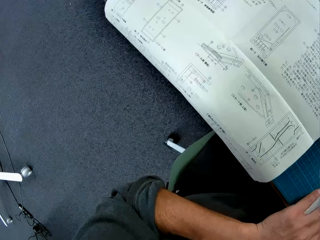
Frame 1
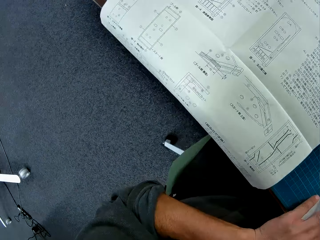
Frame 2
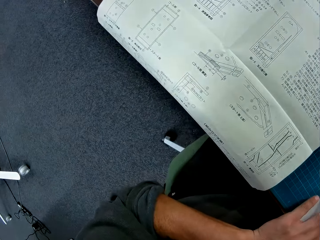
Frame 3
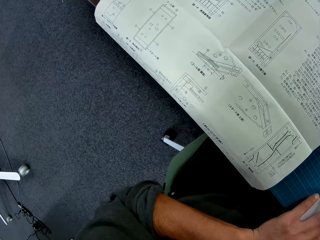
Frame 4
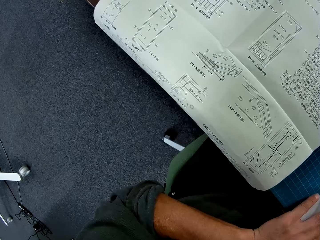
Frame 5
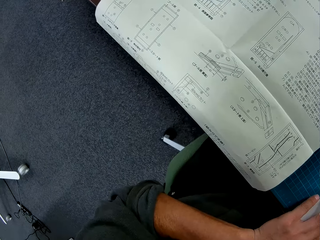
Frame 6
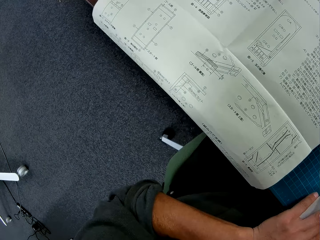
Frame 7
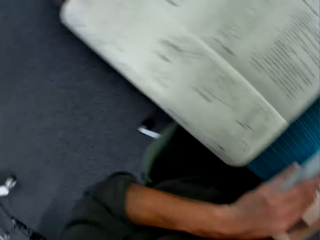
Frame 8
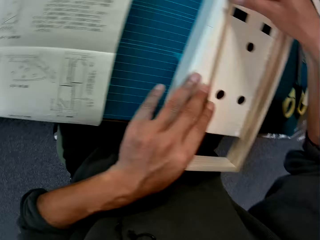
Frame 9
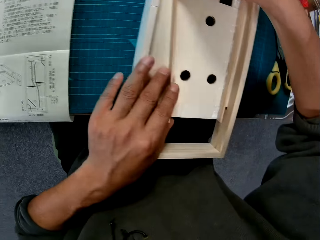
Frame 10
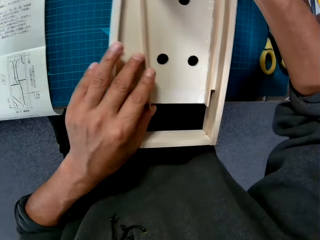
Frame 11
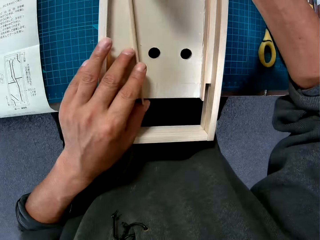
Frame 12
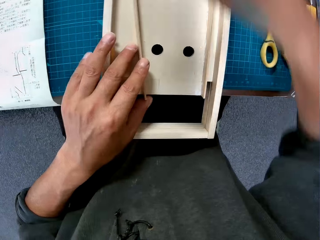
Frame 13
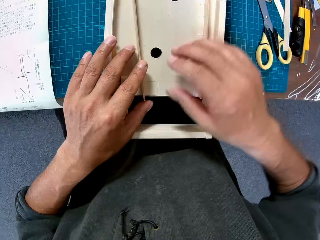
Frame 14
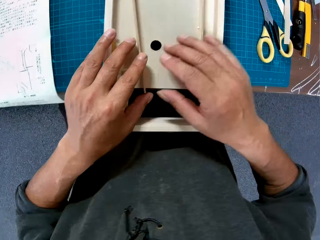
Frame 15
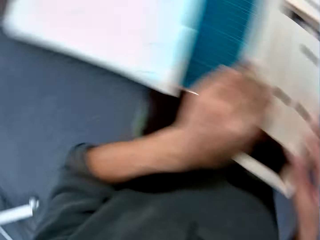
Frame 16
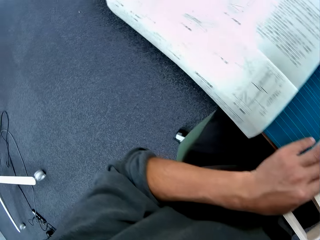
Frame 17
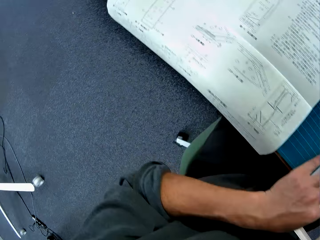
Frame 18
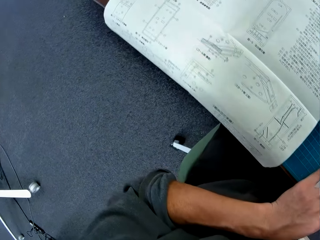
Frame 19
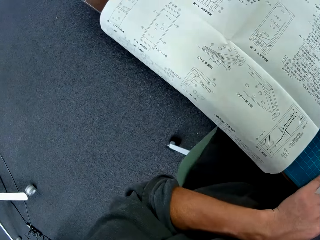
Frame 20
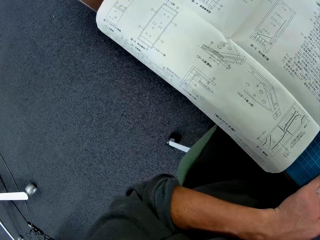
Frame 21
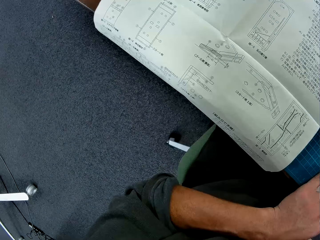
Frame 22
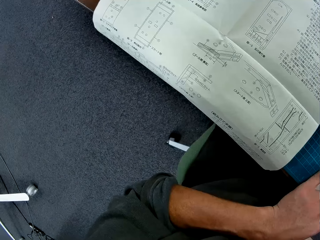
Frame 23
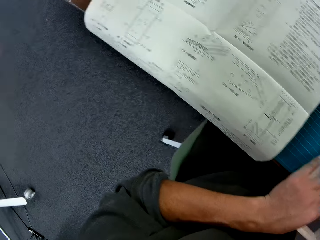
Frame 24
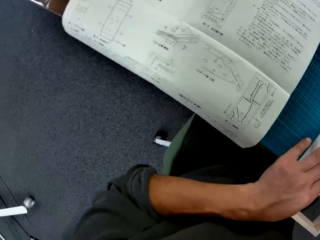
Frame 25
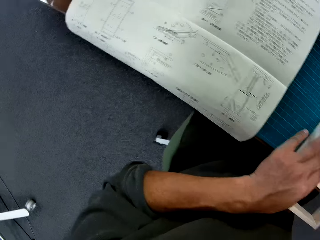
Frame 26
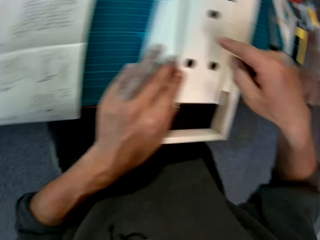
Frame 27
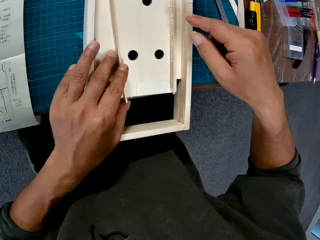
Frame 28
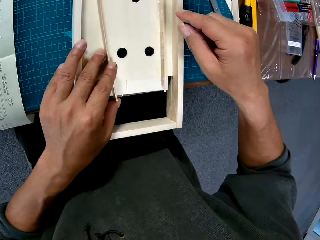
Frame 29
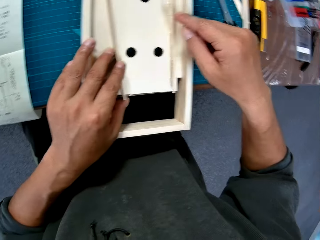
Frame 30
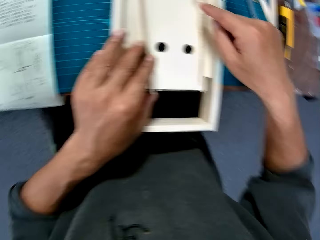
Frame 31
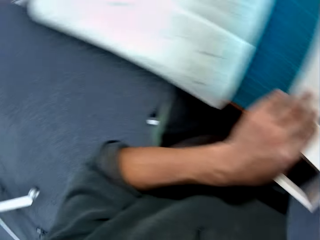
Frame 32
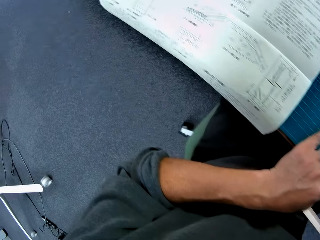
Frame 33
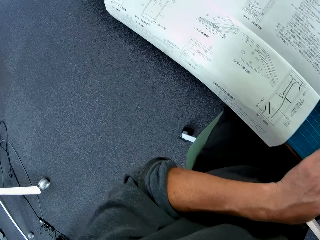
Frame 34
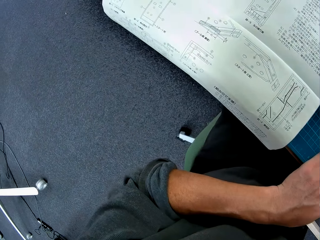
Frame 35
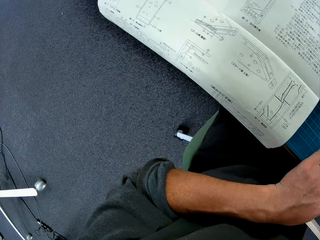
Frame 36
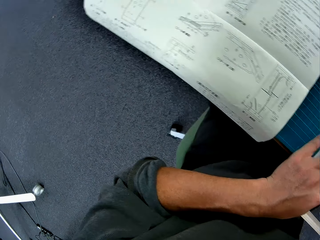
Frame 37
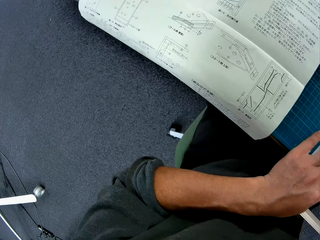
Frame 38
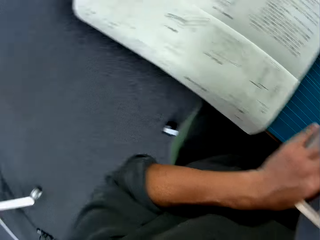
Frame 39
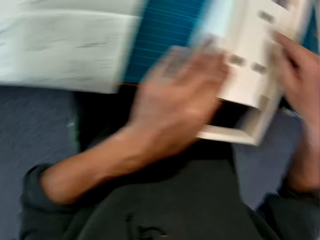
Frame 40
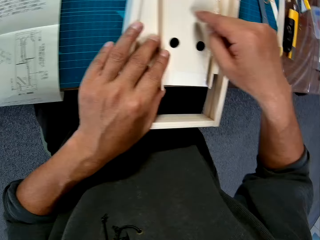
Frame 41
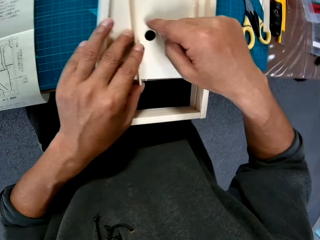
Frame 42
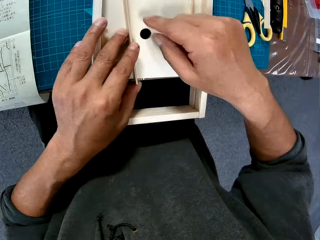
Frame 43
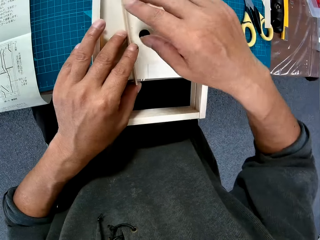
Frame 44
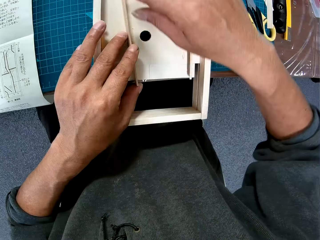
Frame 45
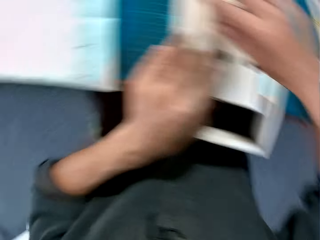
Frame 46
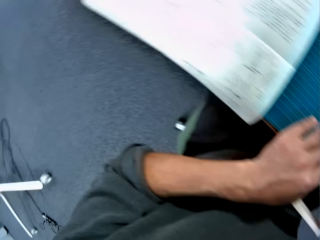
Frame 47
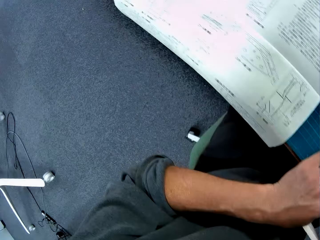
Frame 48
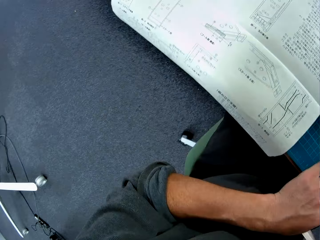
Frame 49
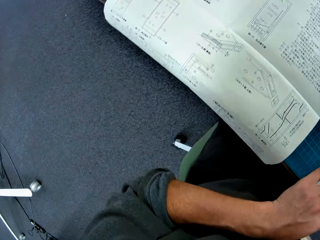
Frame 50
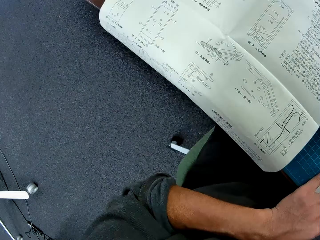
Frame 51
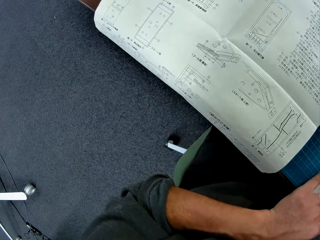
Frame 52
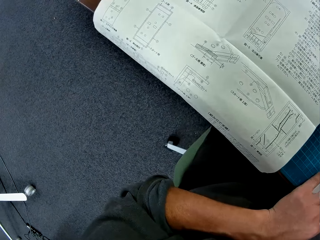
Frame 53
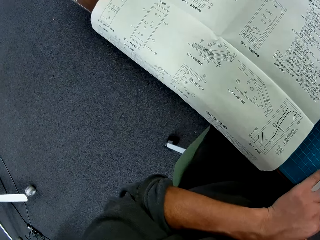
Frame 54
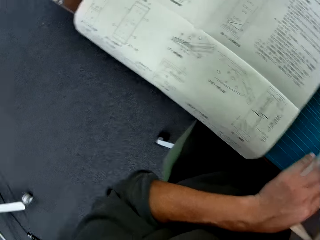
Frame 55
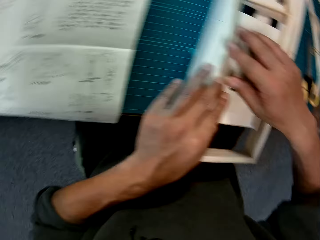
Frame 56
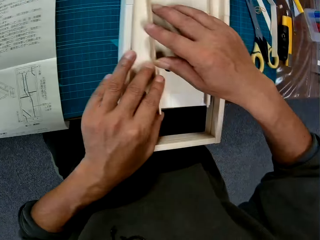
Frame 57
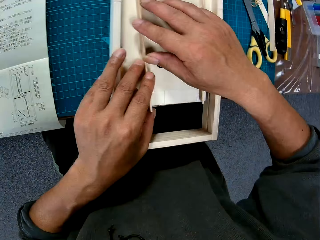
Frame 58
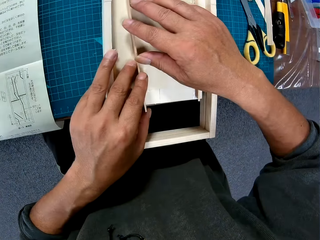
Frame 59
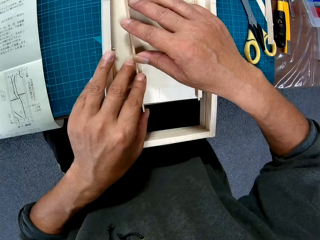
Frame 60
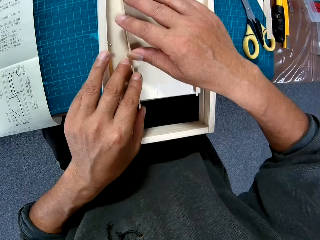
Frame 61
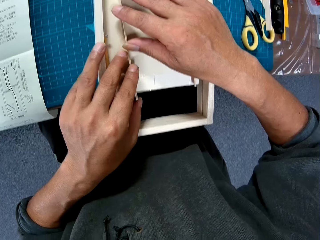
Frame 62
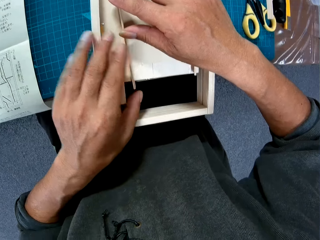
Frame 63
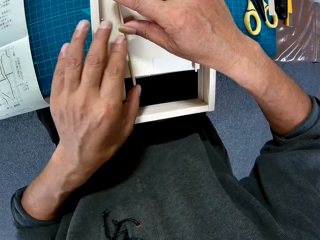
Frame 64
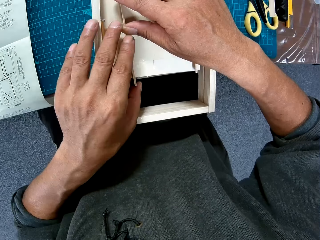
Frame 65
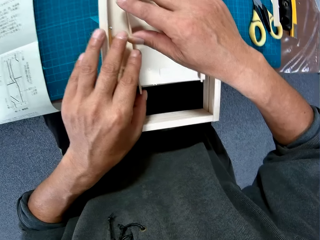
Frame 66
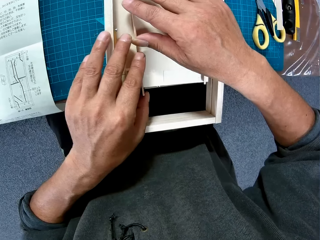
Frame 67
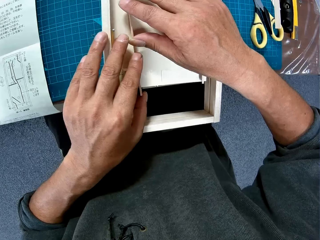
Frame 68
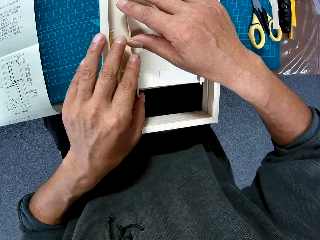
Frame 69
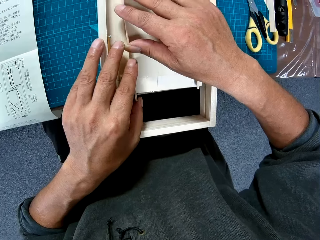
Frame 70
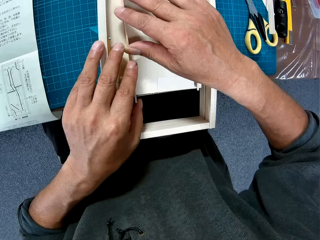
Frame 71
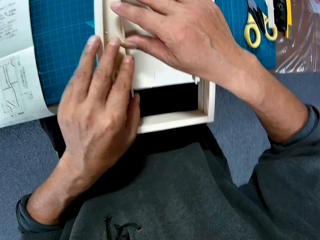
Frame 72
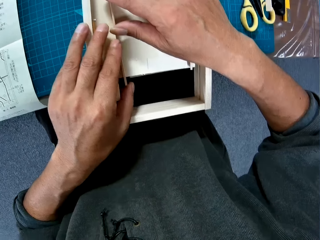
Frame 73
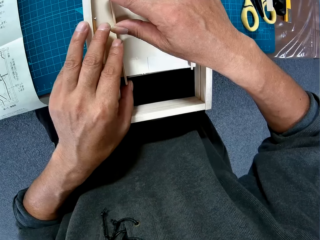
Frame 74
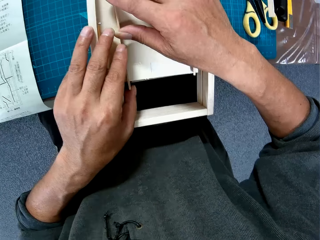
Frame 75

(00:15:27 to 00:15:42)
The camera wearer looks at the manual on the table. He looks at the mechanical model. He looks at the manual on the table. He looks at the mechanical model. He points at the mechanical model with his right index finger. He looks at the manual on the table. He looks at the mechanical model. He looks at the manual on the table. He looks at the mechanical model.

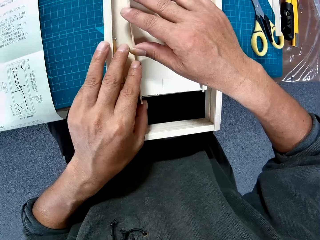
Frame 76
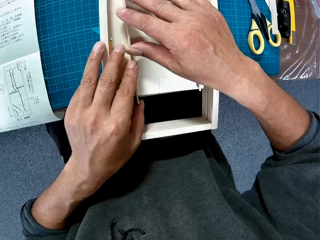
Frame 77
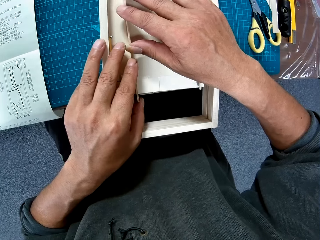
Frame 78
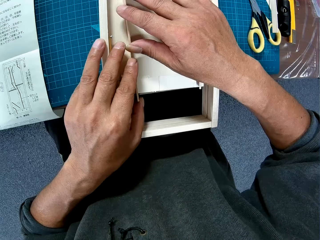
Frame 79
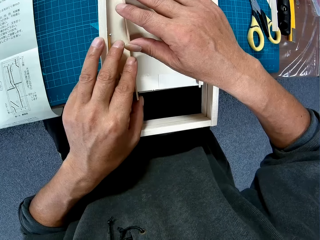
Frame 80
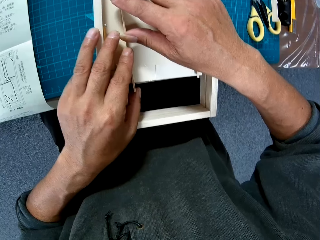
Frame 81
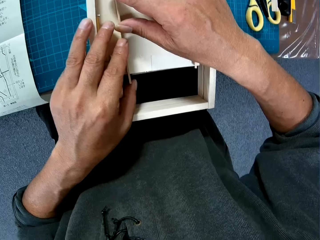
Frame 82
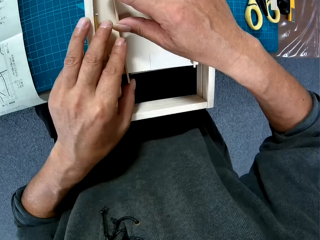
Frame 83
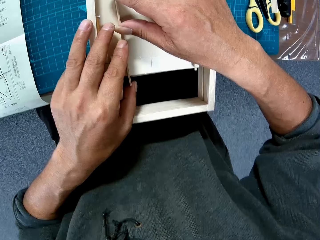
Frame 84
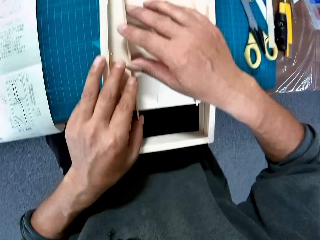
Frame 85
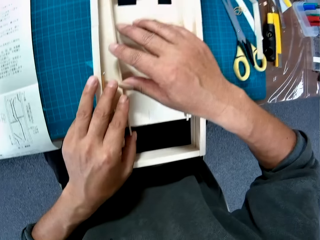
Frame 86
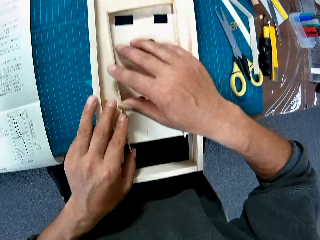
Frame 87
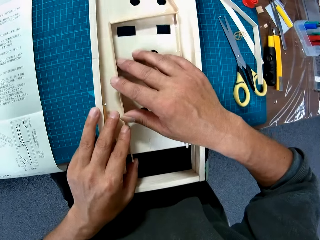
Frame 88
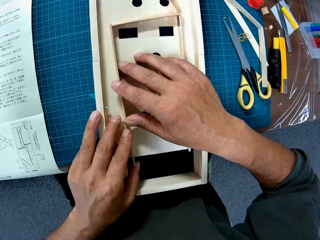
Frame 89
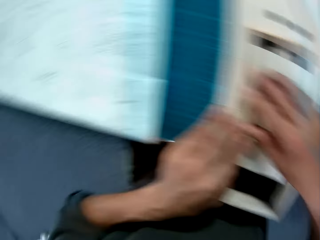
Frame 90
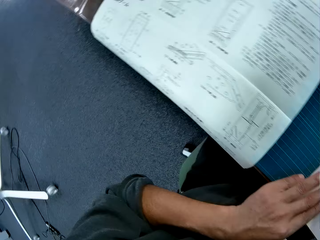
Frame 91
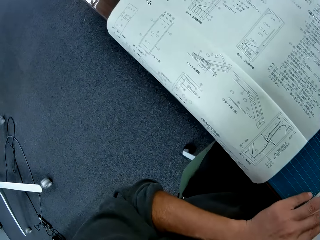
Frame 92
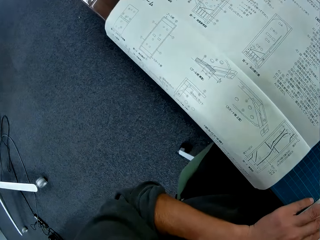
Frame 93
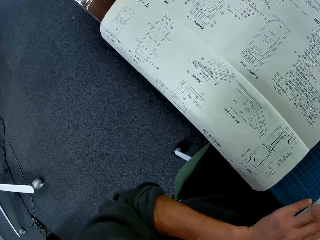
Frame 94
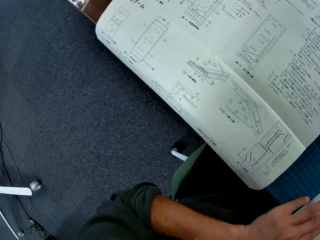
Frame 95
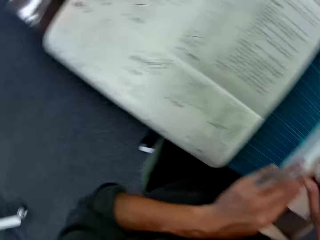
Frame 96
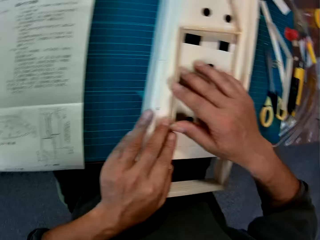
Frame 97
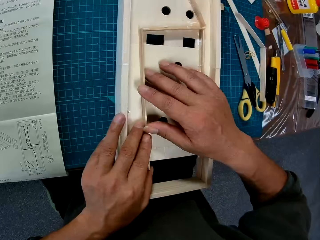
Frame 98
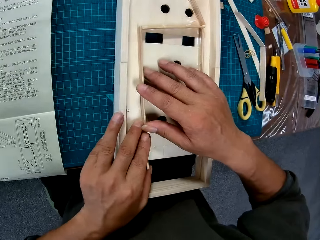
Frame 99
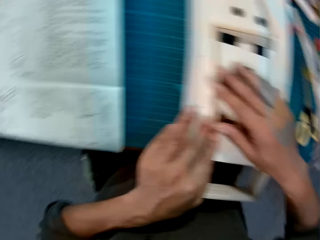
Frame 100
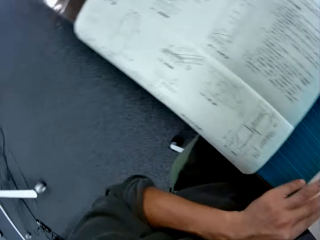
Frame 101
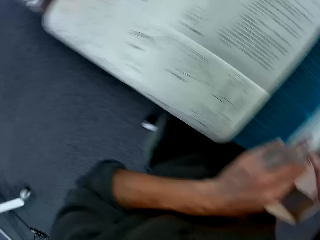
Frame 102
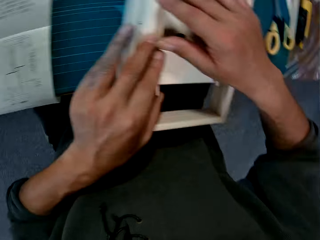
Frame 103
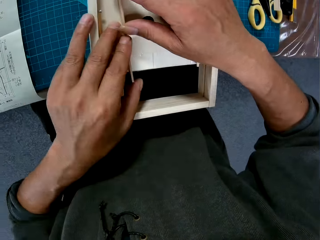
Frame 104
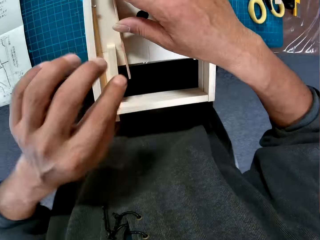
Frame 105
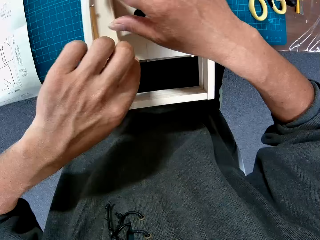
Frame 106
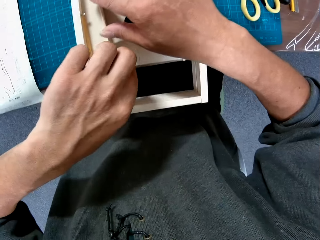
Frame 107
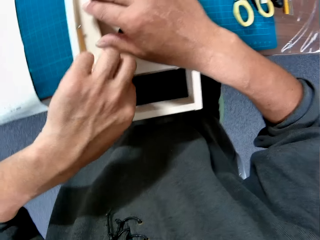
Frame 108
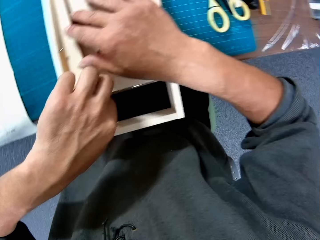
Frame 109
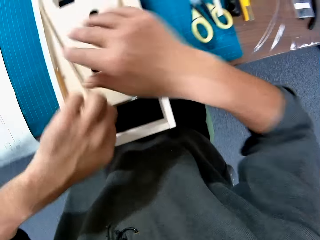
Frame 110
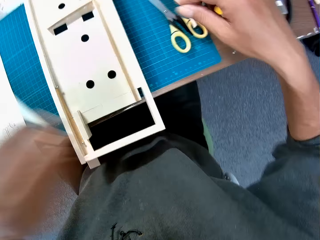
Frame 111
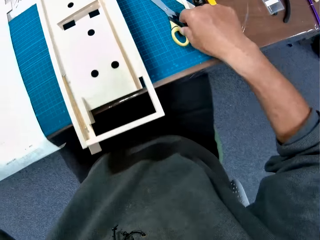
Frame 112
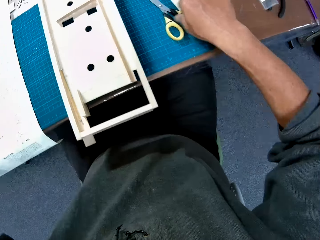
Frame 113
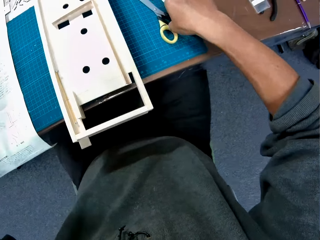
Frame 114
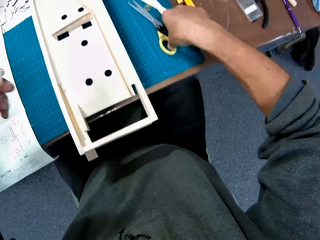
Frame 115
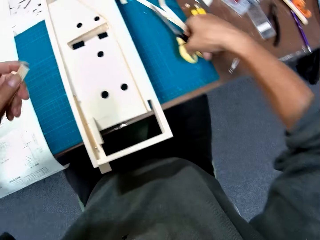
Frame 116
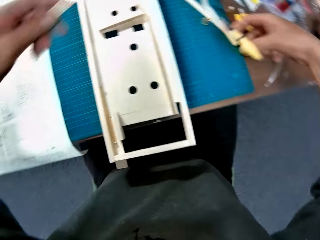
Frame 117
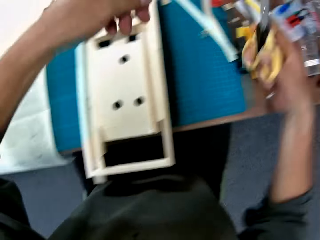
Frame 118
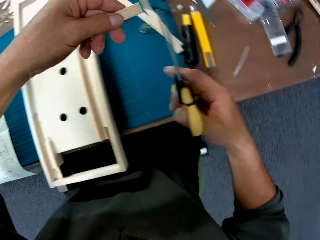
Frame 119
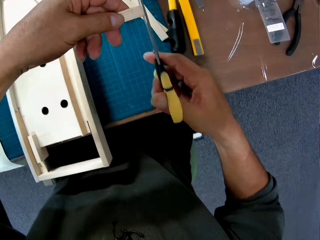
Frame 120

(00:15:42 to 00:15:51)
The camera wearer looks at the manual on the table. He looks at the mechanical model. He removes the second piece from the mechanical model with his left hand. He picks up a pair of scissors from the table with his right hand.
